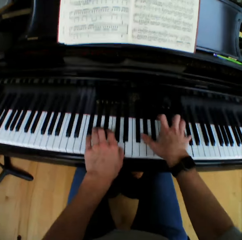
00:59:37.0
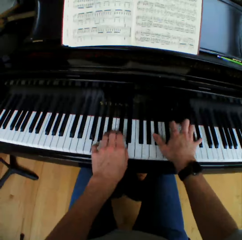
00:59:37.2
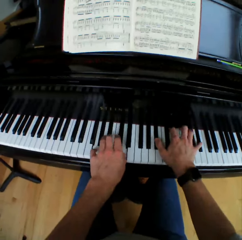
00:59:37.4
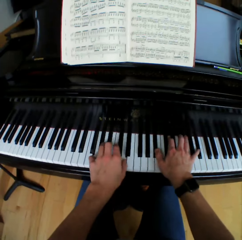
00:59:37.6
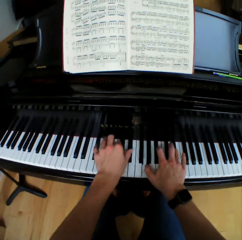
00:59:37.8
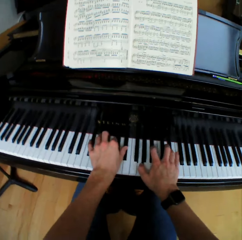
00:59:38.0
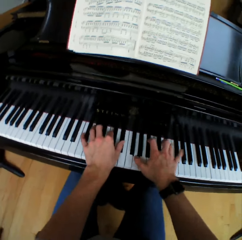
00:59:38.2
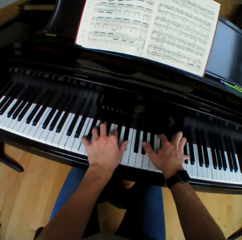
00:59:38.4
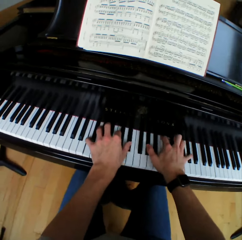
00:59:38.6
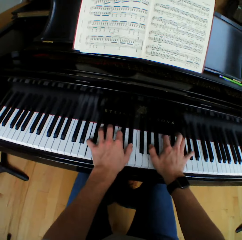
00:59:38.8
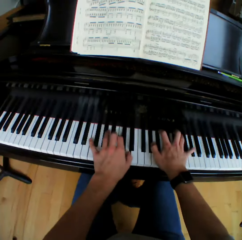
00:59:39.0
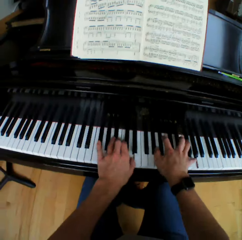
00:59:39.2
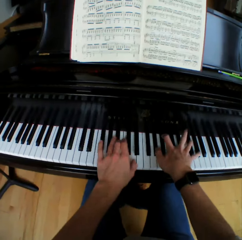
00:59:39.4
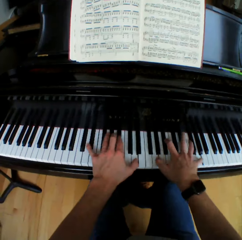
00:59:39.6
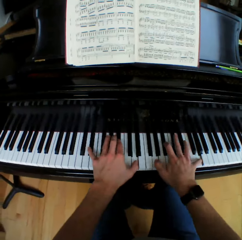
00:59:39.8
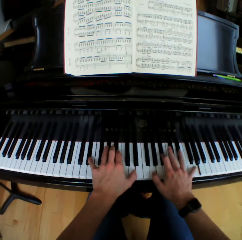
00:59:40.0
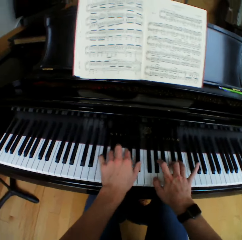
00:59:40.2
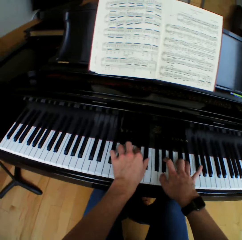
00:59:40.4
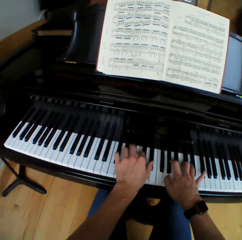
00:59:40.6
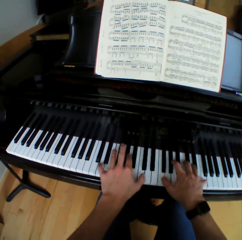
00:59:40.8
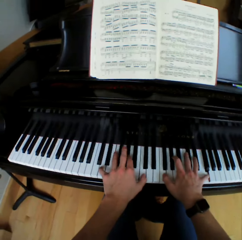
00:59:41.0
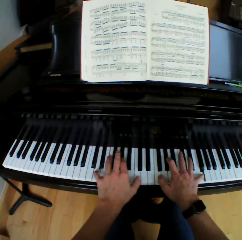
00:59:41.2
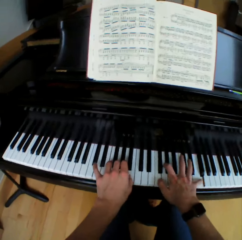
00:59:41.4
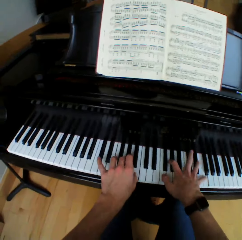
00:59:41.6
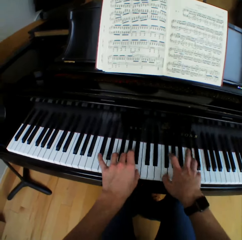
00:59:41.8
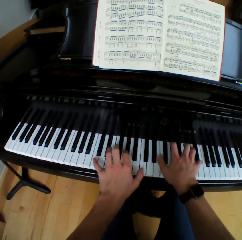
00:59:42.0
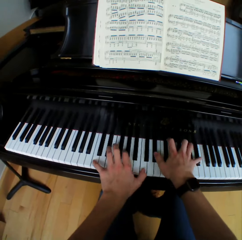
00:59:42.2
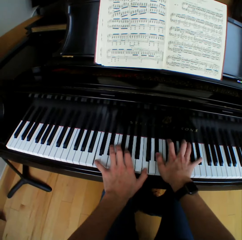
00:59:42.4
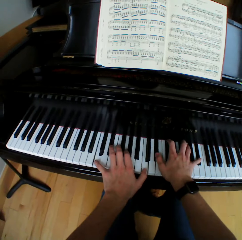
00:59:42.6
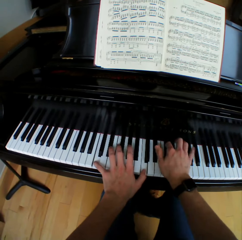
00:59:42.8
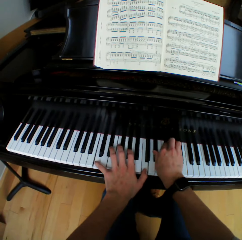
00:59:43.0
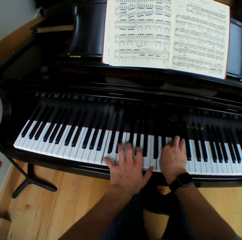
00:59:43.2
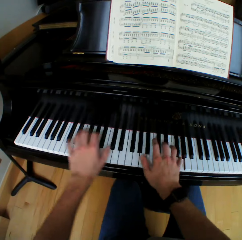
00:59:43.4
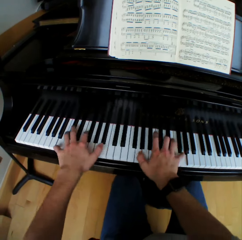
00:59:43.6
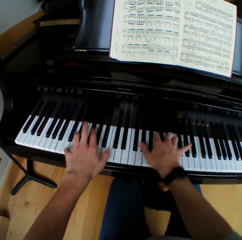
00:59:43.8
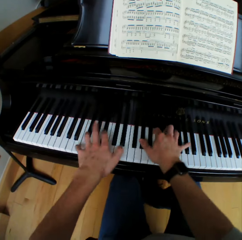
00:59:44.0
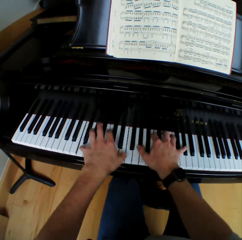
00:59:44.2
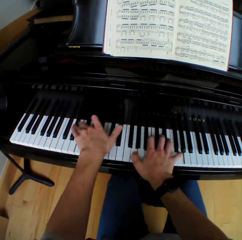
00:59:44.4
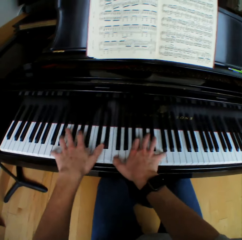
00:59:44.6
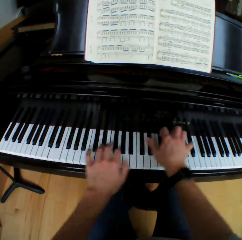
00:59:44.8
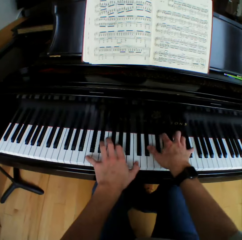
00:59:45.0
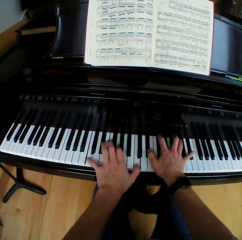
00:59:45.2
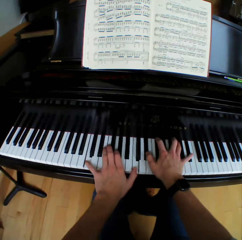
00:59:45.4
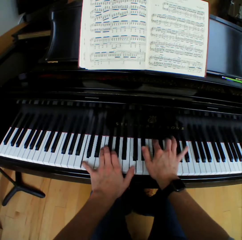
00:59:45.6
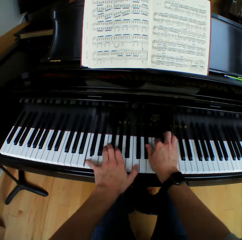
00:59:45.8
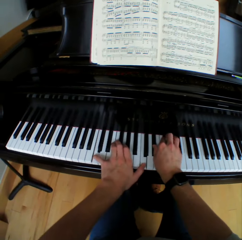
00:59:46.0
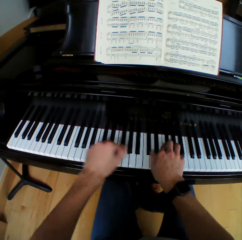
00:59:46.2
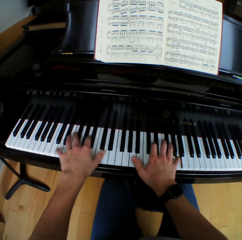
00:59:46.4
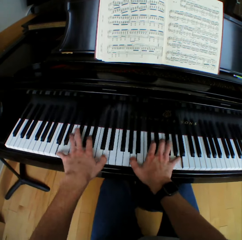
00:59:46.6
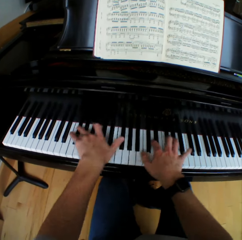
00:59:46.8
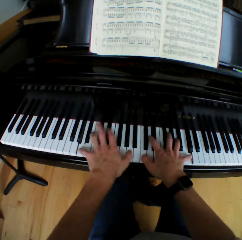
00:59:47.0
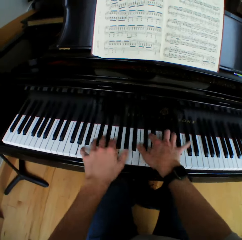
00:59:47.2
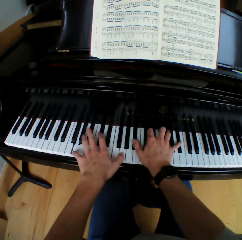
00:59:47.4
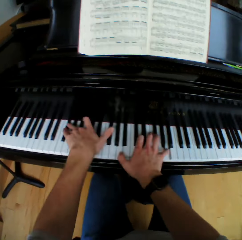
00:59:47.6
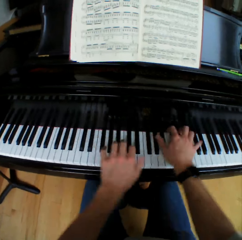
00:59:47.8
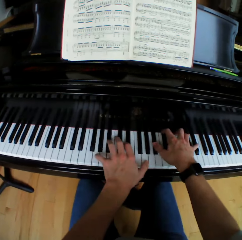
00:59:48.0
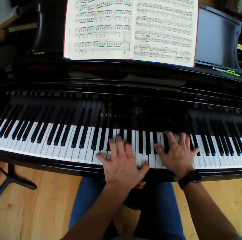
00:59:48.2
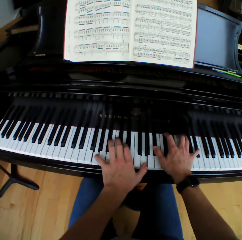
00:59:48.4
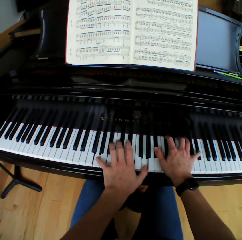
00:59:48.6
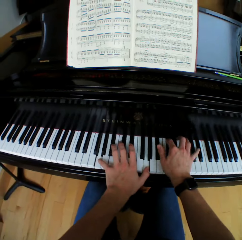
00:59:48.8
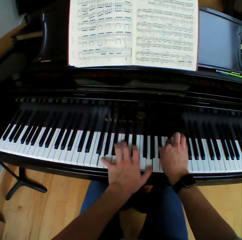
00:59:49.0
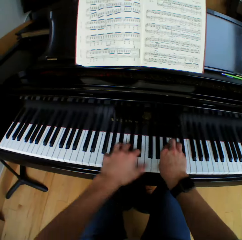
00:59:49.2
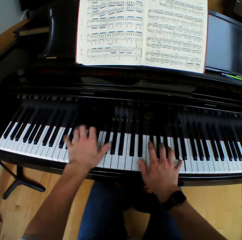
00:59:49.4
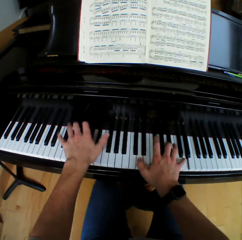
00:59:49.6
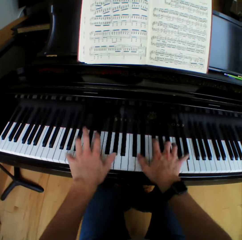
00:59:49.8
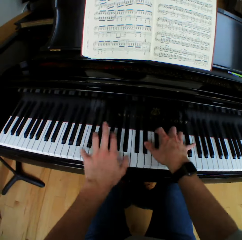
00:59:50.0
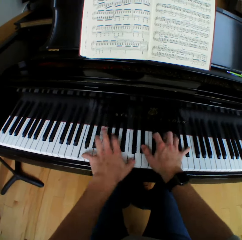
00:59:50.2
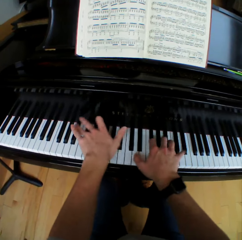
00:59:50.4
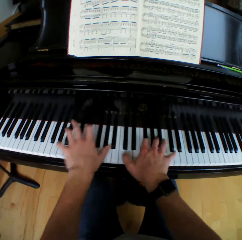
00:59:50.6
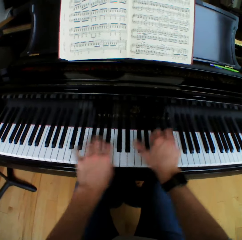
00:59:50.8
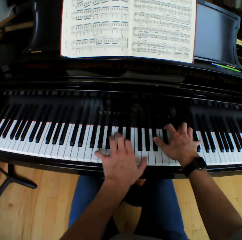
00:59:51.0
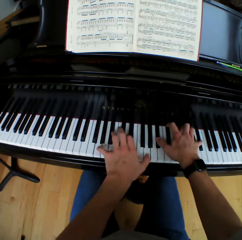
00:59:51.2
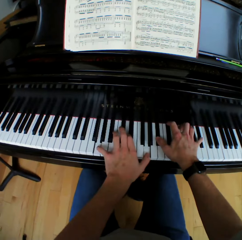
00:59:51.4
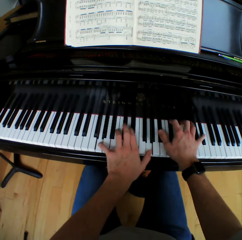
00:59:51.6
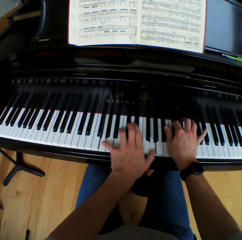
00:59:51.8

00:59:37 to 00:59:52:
The camera wearer moves the left hand. They play the piano. They move the right hand. They play the piano. They move both hands. They play the piano. They move both hands. They play the piano.

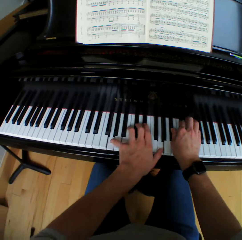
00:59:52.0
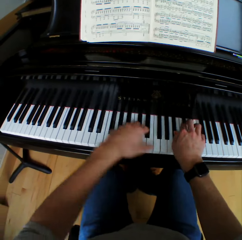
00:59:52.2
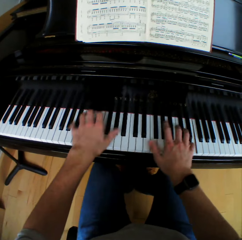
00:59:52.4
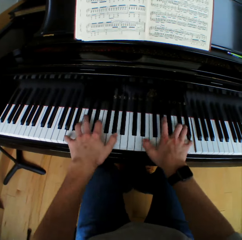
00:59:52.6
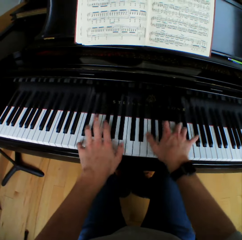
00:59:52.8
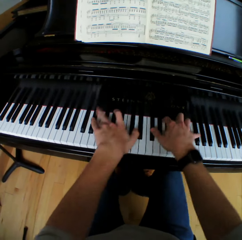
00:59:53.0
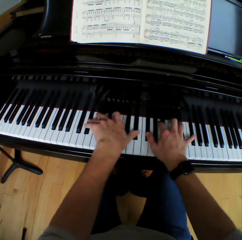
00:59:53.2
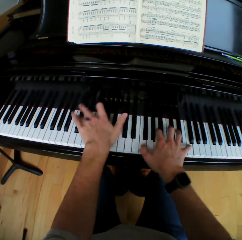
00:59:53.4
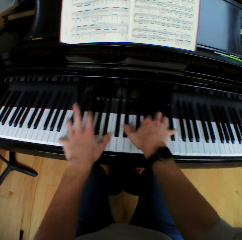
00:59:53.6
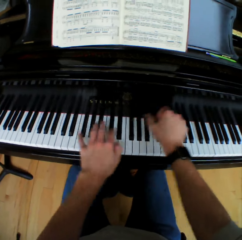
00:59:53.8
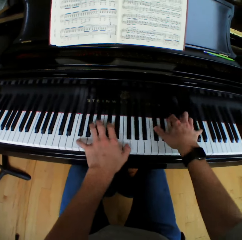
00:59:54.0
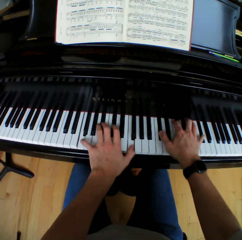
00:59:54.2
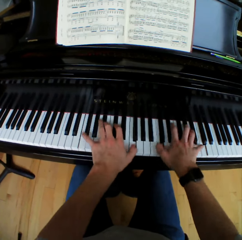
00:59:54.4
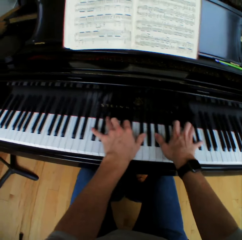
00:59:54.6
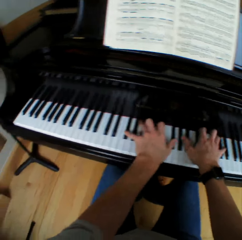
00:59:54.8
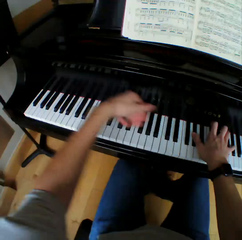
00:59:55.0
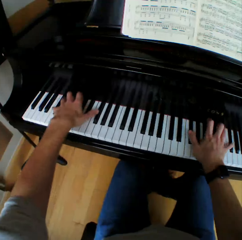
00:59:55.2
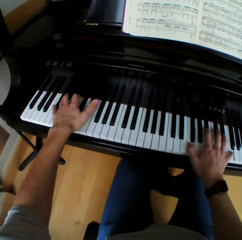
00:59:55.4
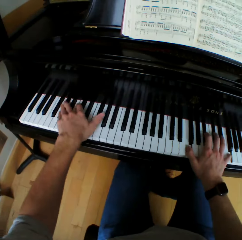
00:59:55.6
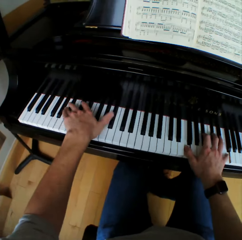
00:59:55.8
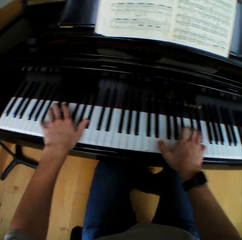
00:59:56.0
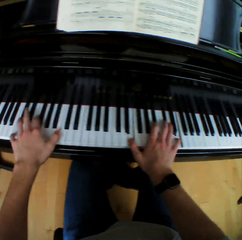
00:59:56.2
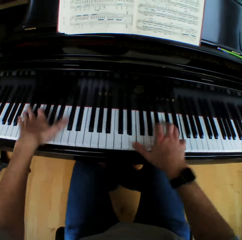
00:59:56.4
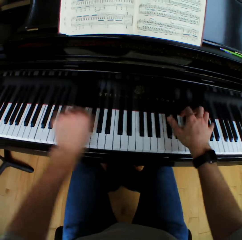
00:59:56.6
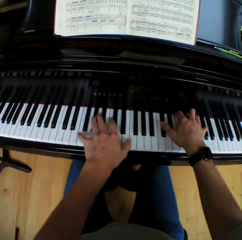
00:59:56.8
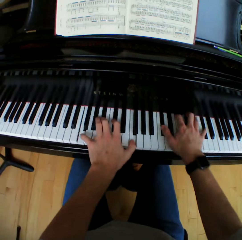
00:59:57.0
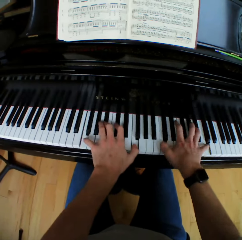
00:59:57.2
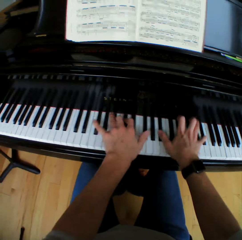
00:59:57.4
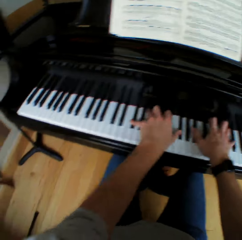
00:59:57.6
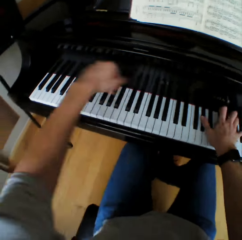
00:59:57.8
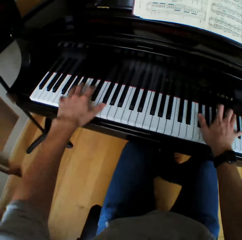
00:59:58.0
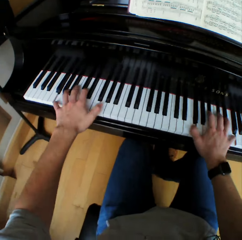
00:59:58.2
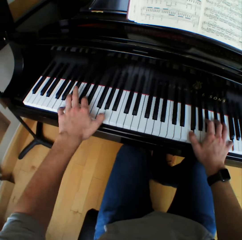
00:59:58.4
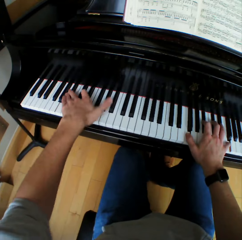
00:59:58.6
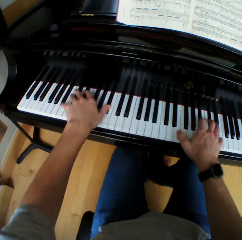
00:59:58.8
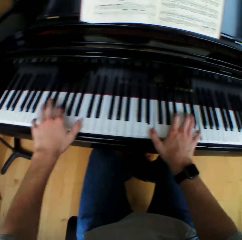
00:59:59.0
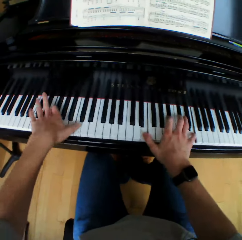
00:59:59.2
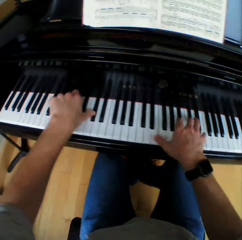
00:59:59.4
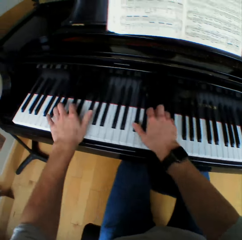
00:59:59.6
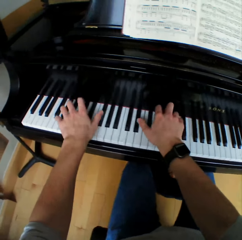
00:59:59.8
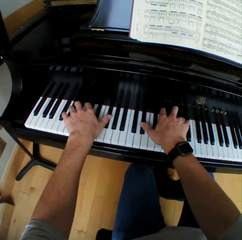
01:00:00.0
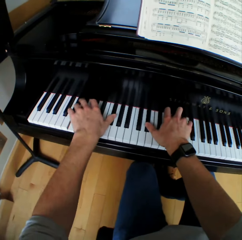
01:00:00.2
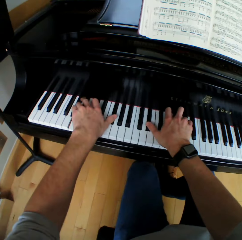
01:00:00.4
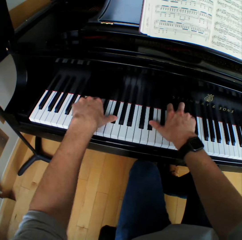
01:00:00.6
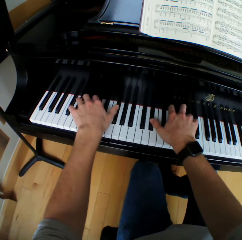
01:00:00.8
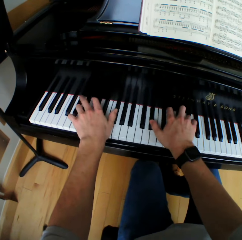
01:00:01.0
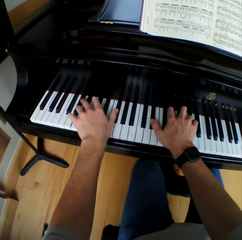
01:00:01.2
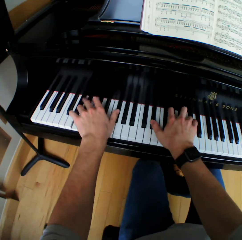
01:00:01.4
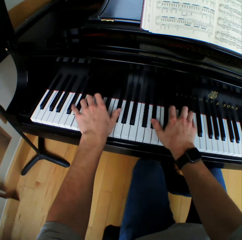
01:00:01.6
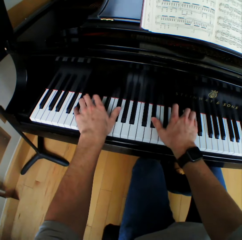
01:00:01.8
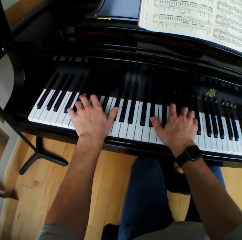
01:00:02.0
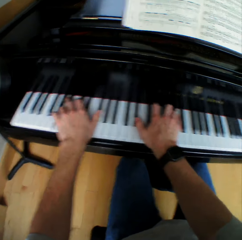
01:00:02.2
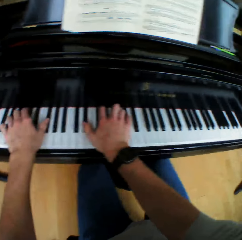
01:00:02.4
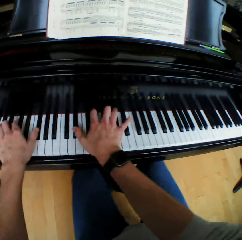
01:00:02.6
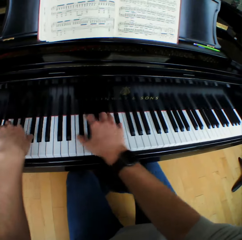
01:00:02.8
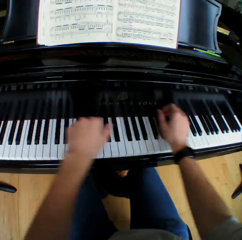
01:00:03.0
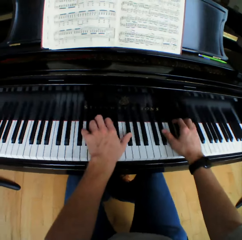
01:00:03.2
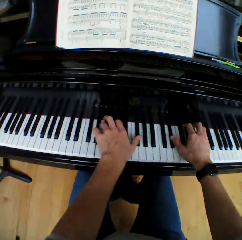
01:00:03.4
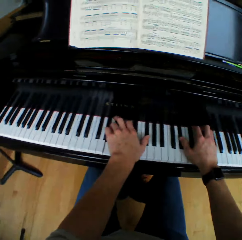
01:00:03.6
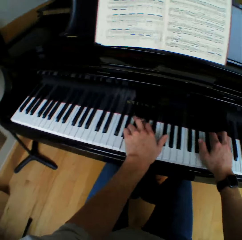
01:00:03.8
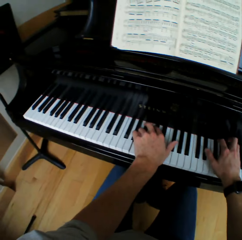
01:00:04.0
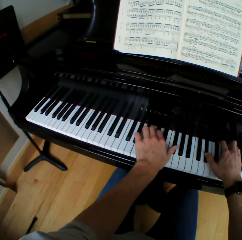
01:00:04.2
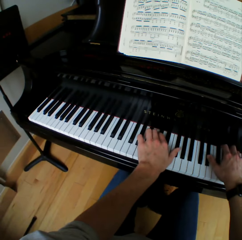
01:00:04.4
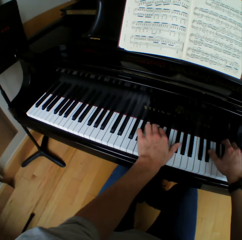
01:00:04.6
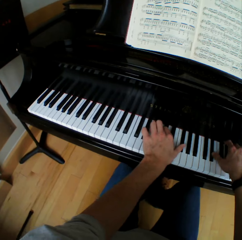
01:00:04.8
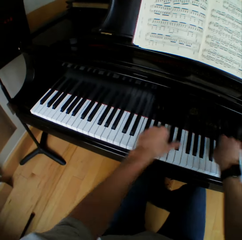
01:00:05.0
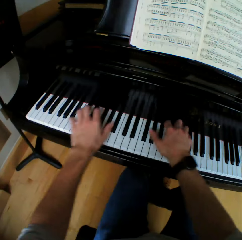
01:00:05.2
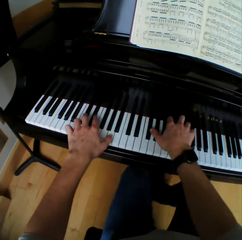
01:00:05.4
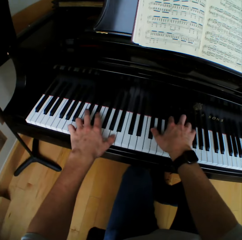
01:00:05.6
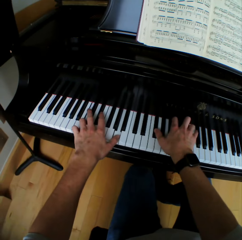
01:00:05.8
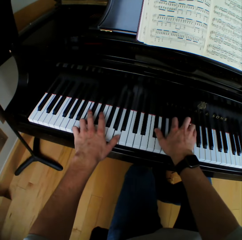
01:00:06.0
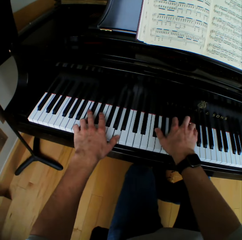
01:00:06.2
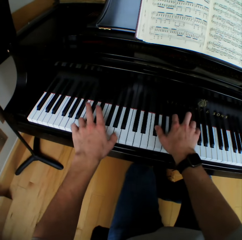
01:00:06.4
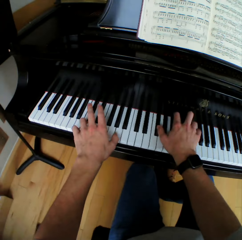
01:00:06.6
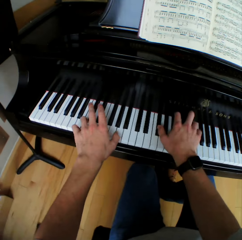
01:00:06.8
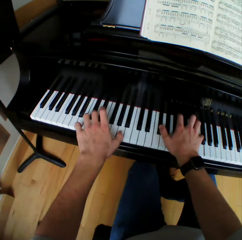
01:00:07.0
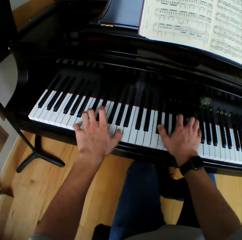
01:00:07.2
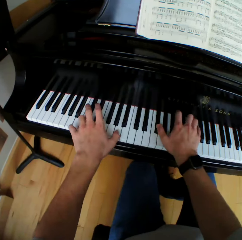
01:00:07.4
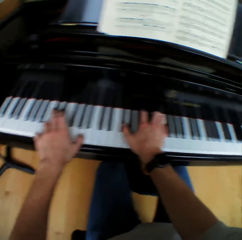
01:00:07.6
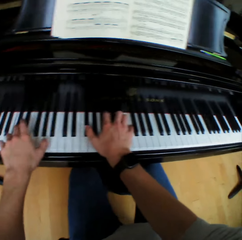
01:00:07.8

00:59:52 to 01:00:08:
The camera wearer moves both hands. They play the piano. They move the left hand. They play the piano. They move the right hand. They play the piano. They move the left hand. They play the piano. They move the right hand. They play the piano. They move both hands. They play the piano. They move both hands. They play the piano.
